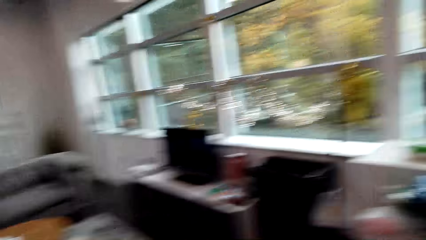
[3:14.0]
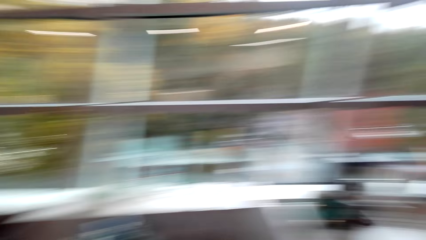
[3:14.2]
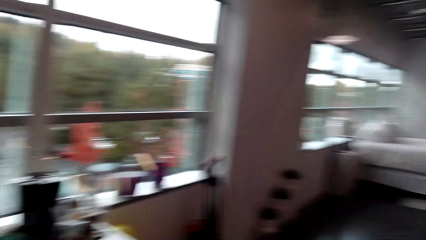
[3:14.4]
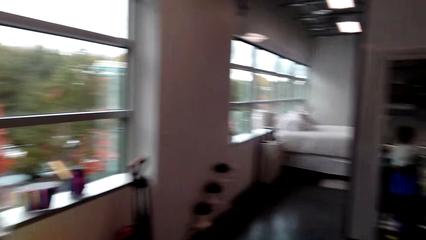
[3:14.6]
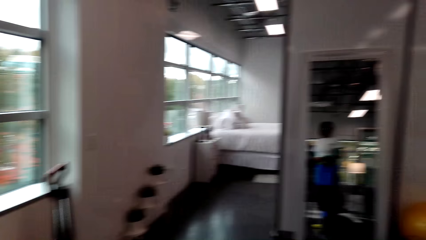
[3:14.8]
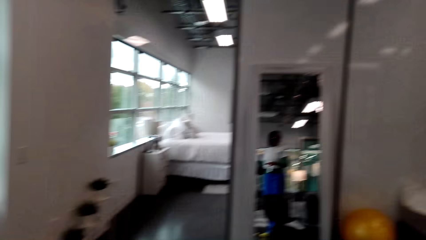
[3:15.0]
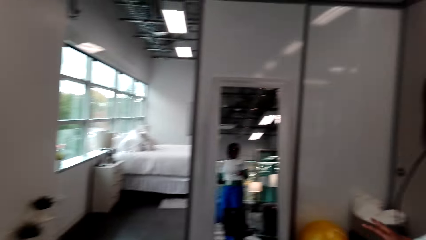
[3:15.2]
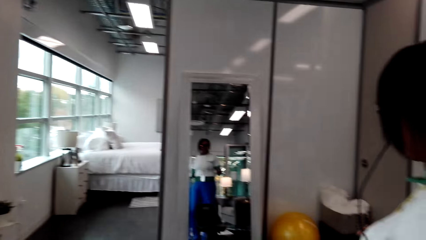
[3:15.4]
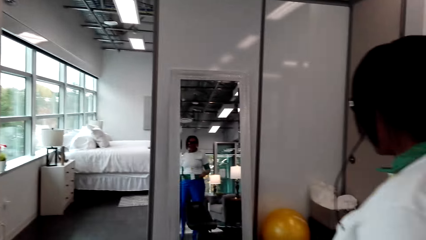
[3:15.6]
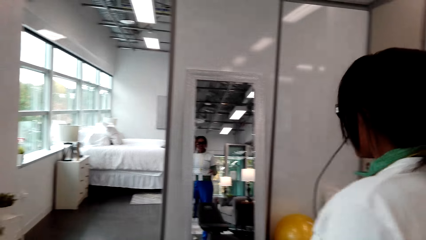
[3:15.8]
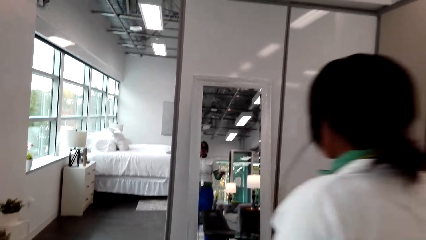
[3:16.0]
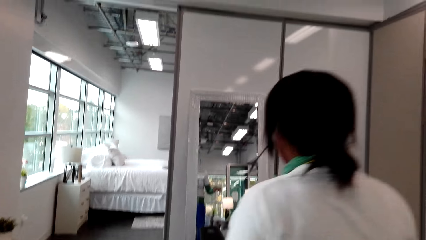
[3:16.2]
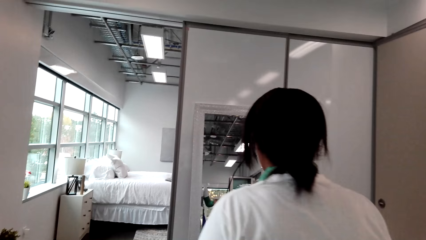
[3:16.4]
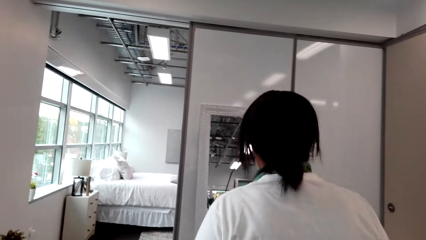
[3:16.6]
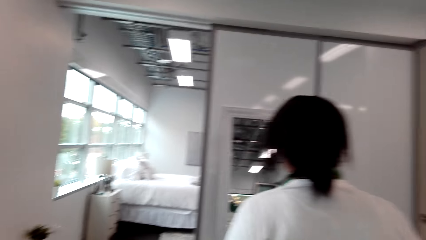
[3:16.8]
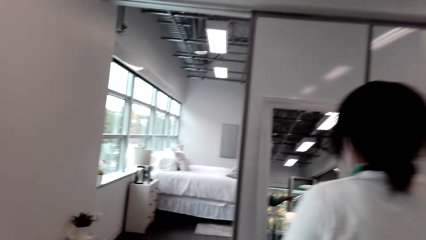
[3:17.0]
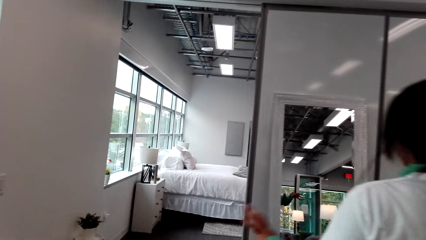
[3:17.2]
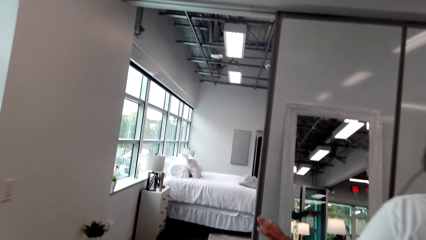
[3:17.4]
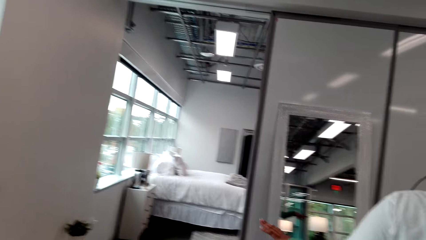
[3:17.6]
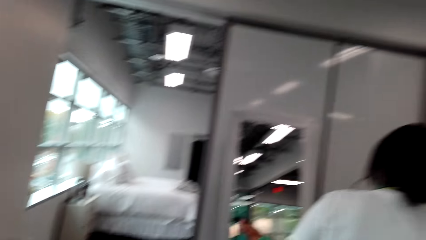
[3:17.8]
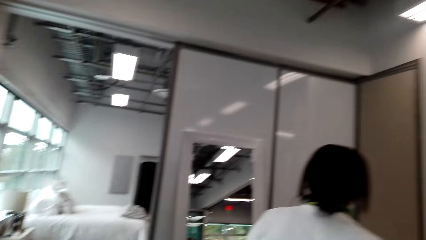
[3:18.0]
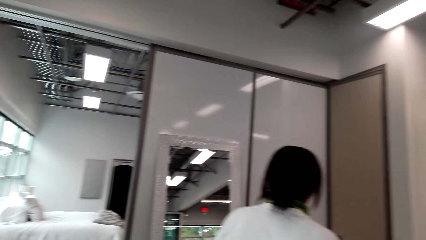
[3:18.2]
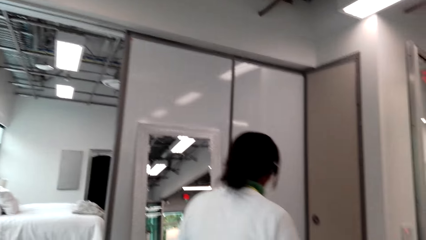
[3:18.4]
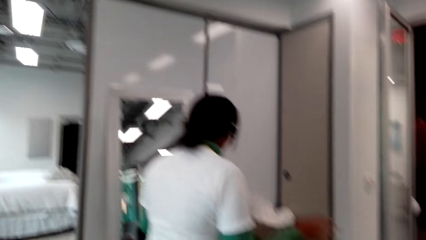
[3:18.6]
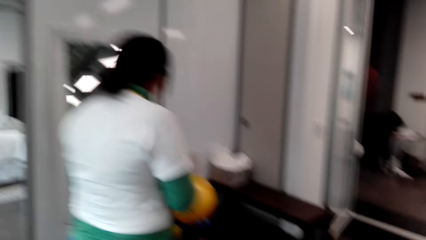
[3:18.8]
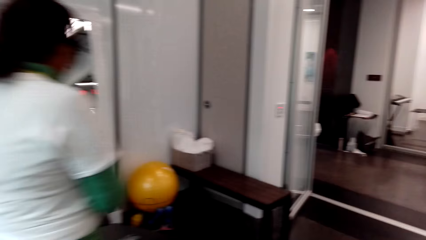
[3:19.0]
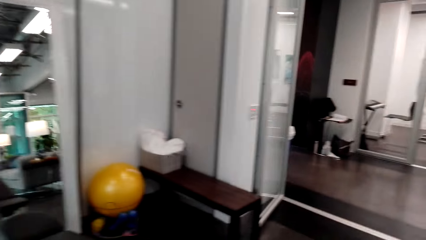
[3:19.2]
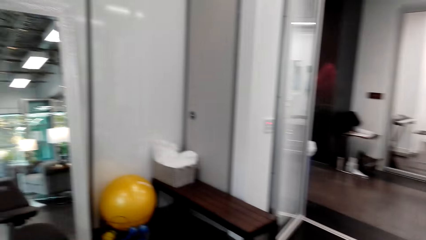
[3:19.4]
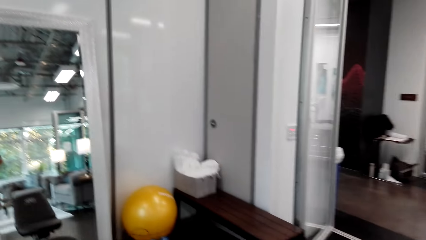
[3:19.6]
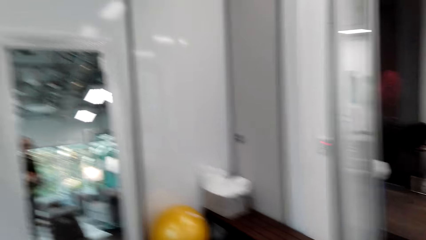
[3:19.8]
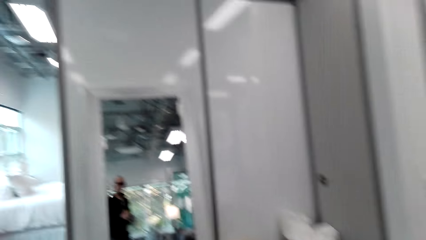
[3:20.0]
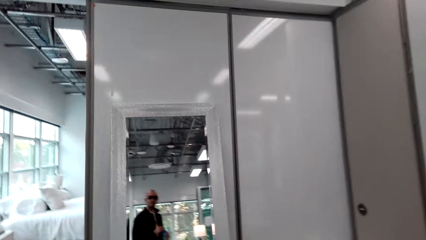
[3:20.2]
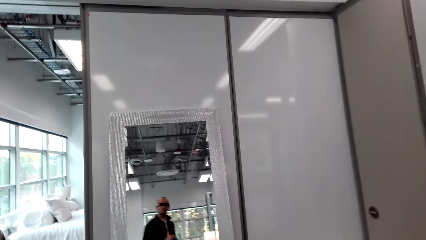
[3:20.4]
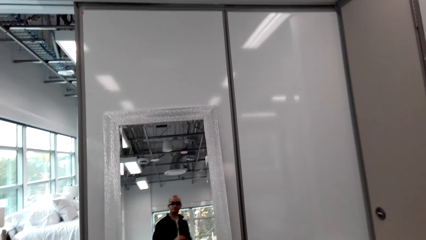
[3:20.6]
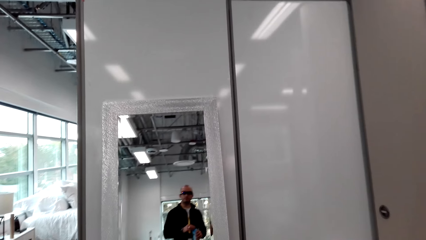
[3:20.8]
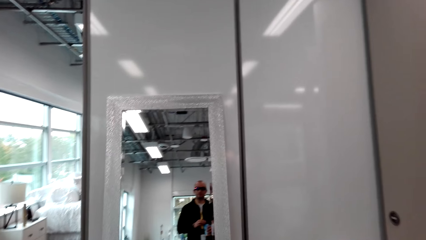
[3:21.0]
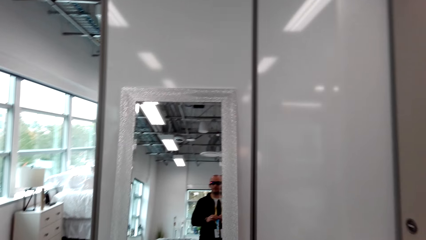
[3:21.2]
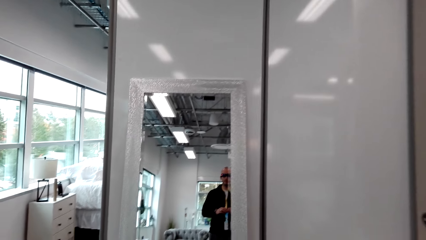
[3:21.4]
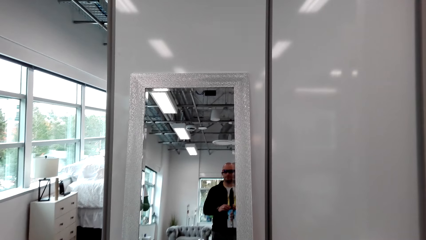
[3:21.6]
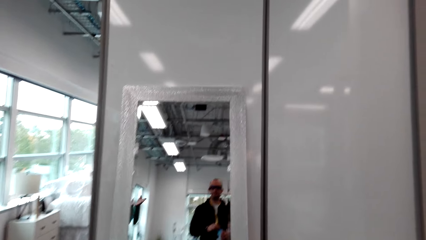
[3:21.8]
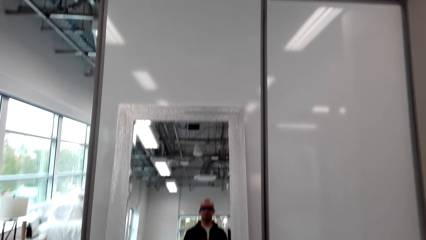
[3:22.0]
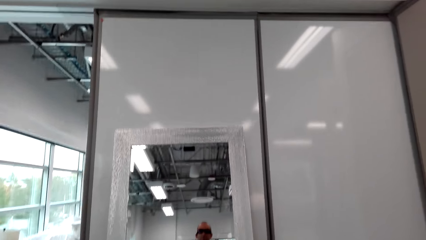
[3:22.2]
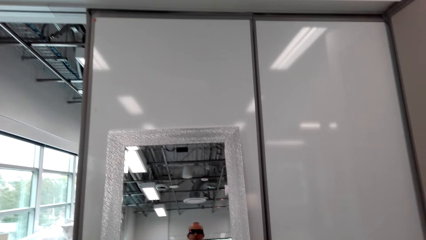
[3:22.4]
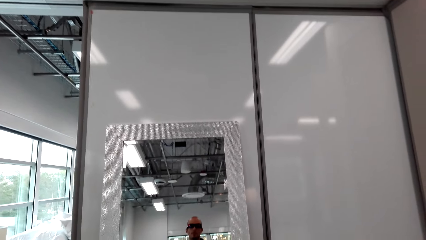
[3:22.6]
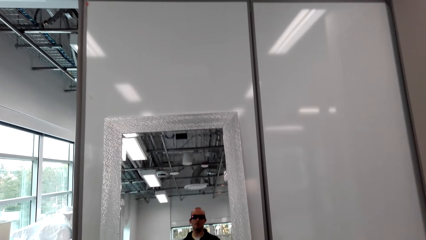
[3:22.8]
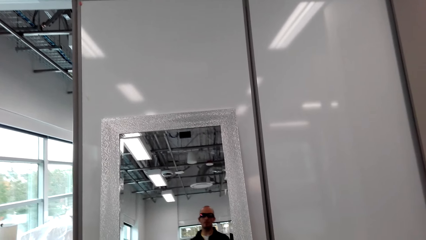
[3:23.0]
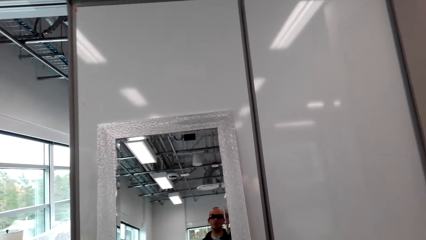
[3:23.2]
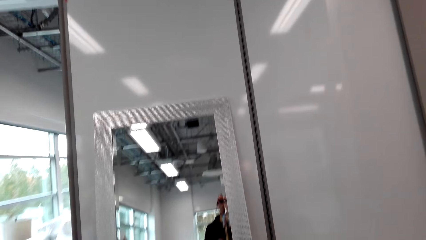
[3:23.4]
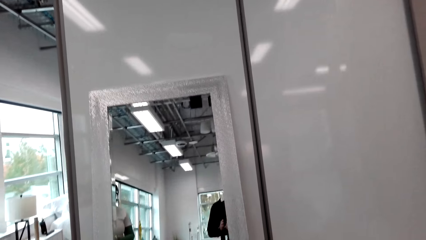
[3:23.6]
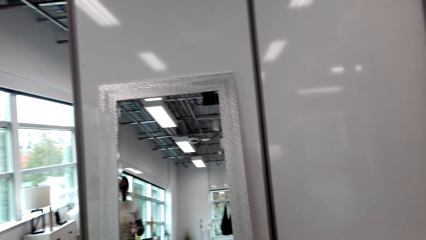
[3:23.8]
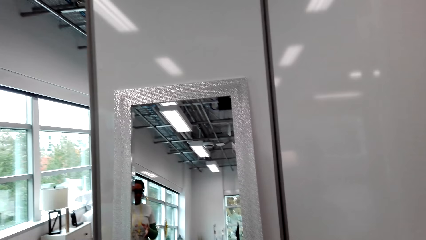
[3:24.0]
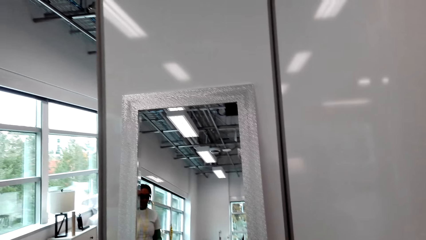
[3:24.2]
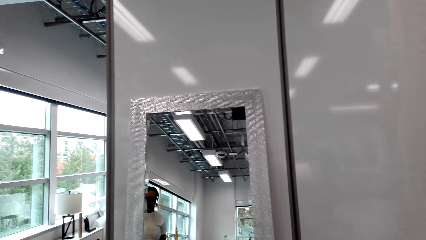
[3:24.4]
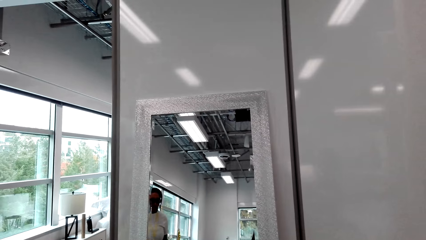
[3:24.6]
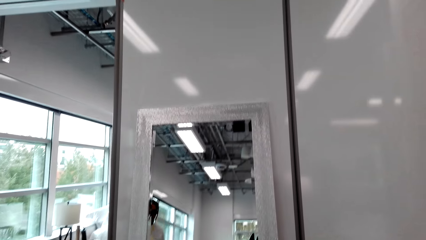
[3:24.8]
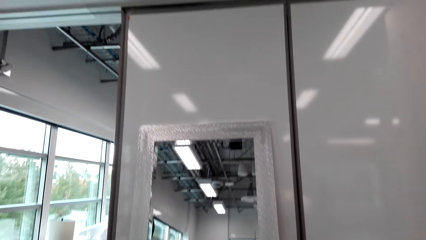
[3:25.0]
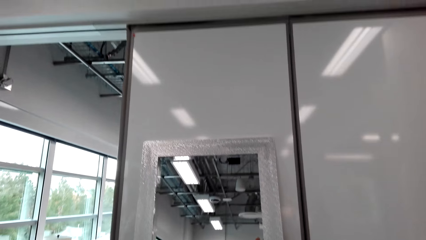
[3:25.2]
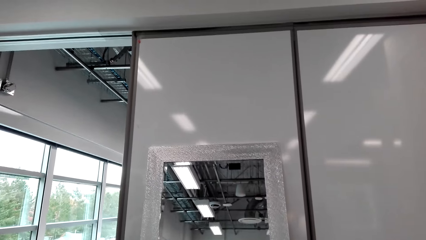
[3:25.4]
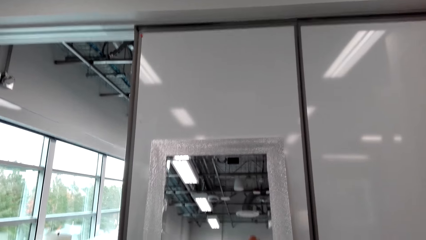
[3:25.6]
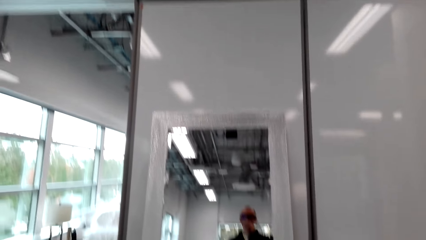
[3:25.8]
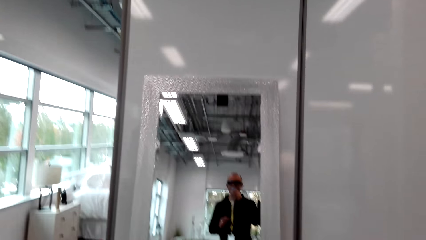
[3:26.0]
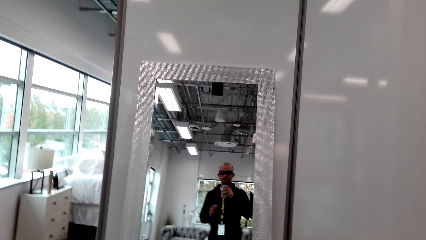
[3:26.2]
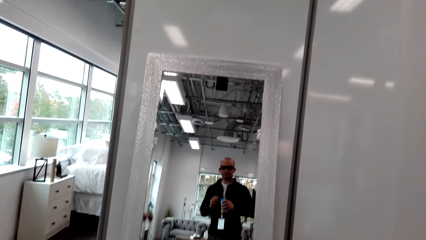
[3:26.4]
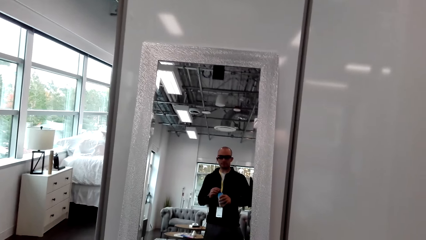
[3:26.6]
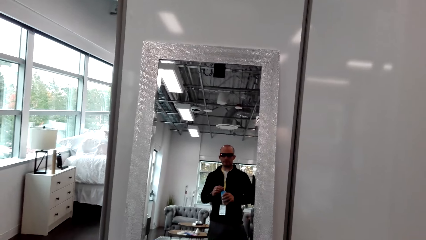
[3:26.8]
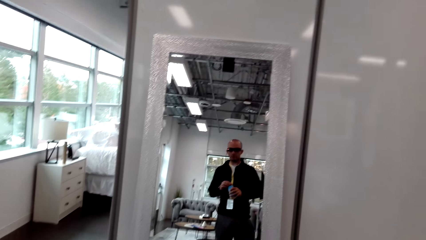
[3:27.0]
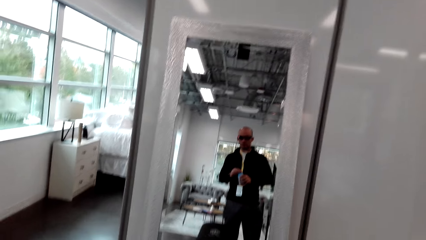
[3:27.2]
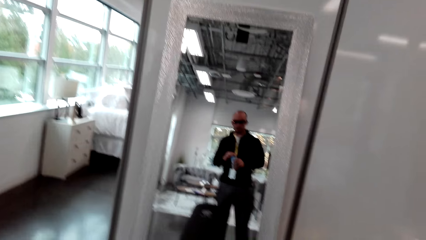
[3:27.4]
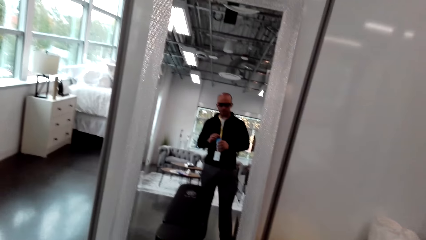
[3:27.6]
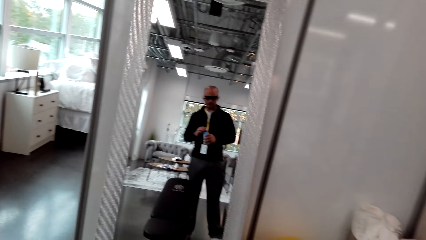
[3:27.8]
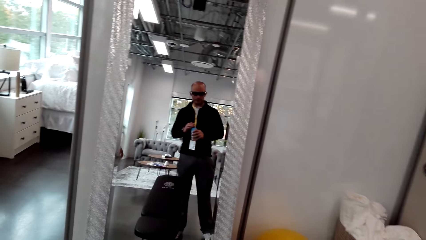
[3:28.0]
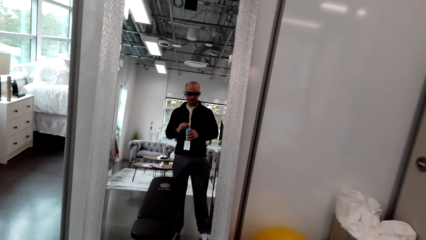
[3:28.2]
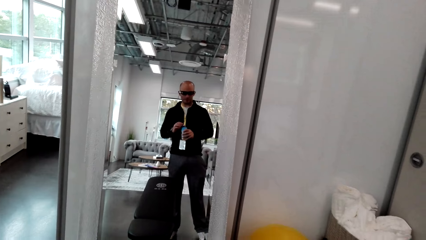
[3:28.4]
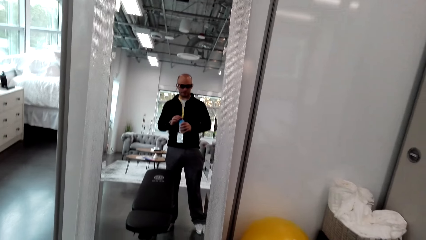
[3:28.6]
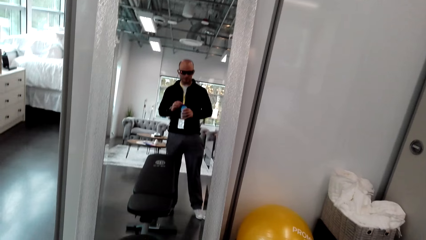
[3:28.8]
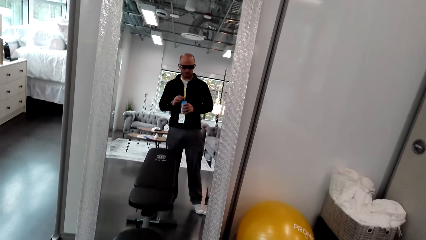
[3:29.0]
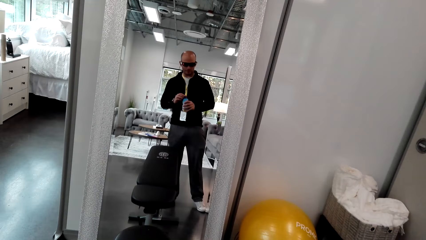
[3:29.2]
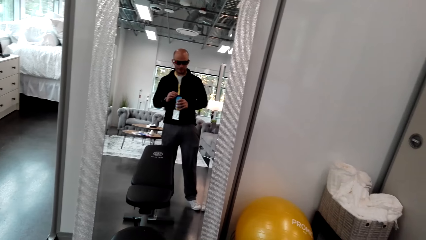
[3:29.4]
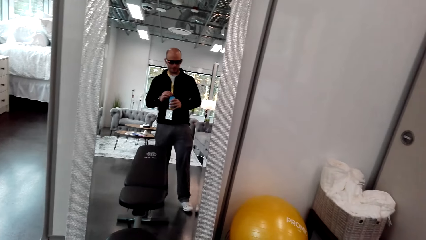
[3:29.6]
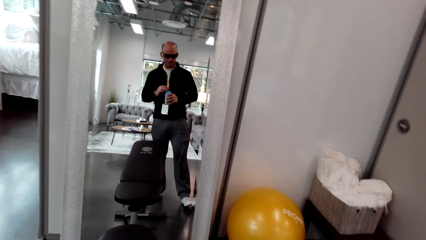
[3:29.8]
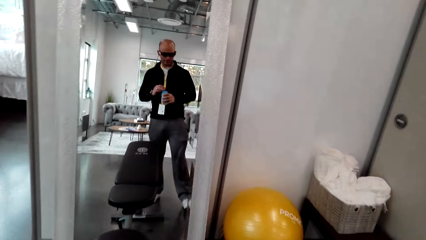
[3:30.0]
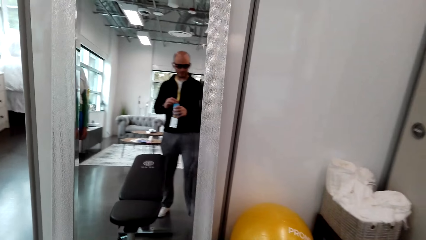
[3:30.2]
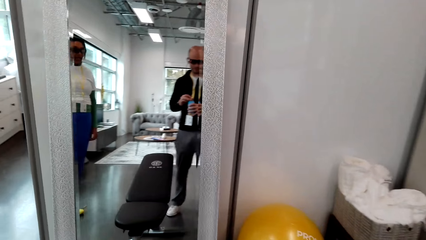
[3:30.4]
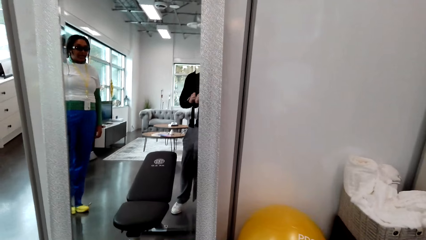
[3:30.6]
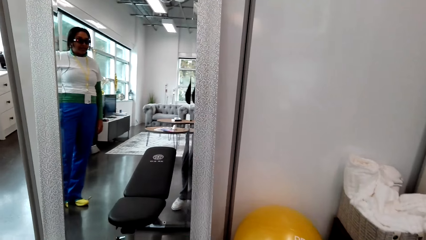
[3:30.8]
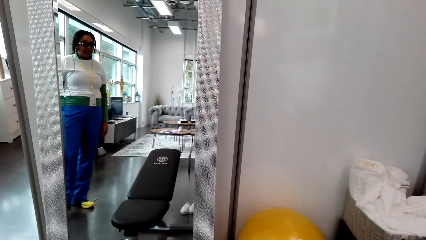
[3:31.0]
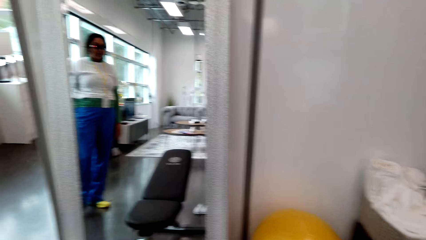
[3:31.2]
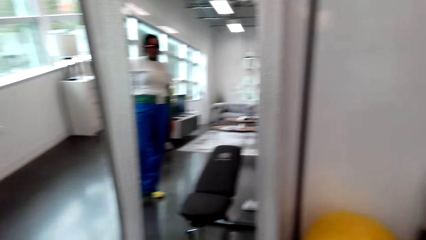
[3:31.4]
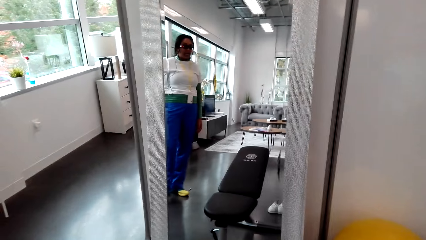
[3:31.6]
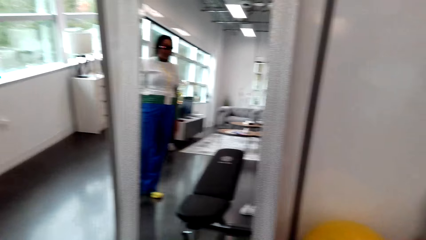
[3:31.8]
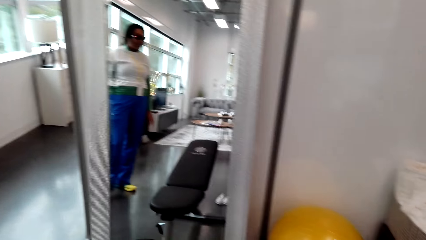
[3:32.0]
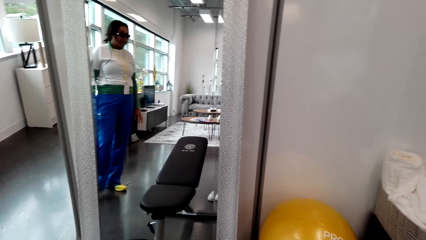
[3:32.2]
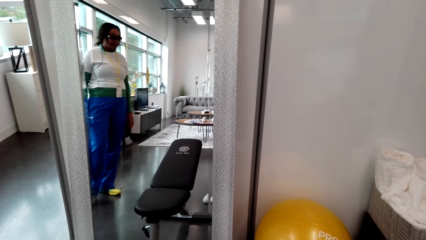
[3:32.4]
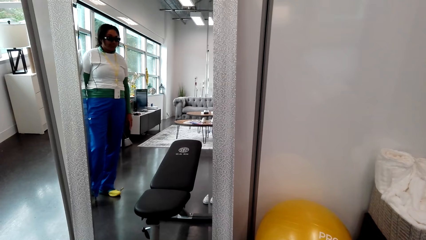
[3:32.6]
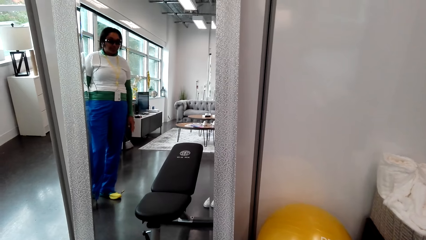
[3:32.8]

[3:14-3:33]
A person shows the camera wearer her exercise area. The camera wearer moves to the exercise area. They look at the exercise area. They sip water with the bottle.
